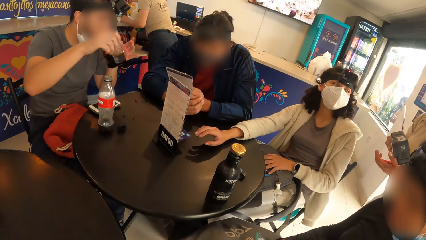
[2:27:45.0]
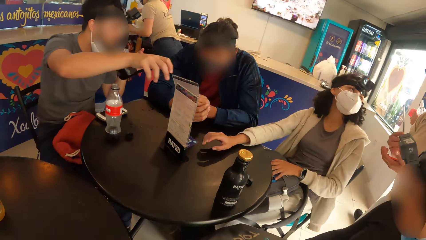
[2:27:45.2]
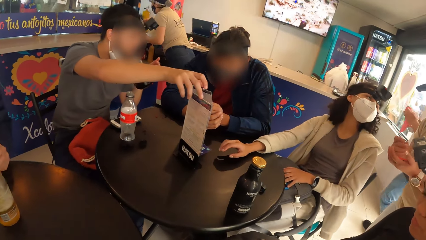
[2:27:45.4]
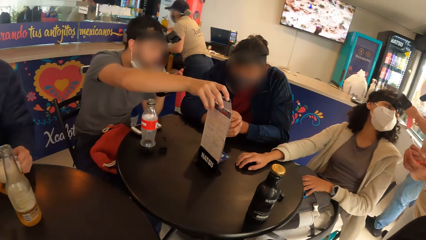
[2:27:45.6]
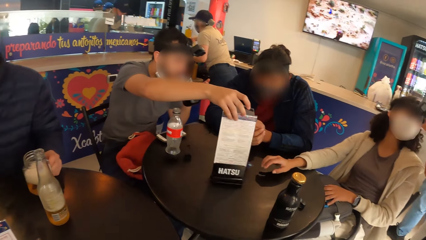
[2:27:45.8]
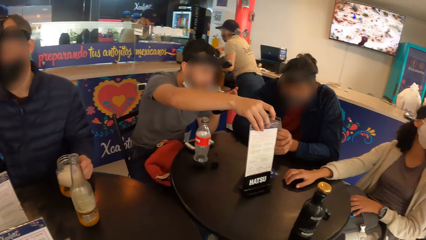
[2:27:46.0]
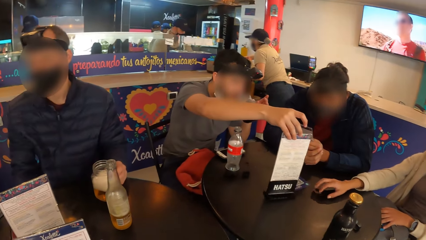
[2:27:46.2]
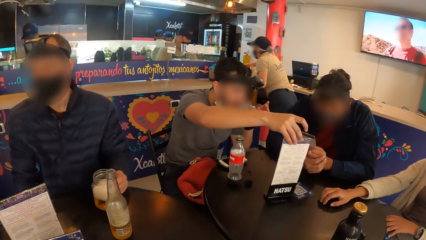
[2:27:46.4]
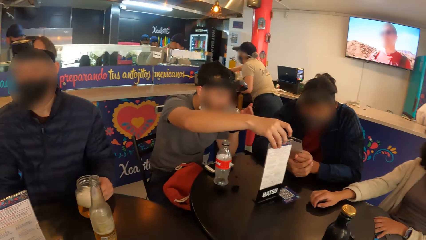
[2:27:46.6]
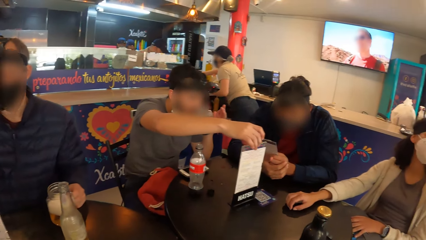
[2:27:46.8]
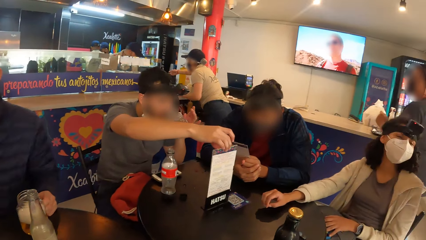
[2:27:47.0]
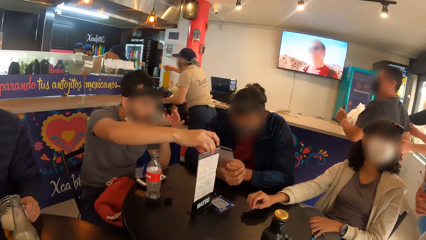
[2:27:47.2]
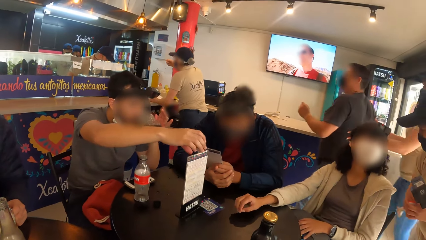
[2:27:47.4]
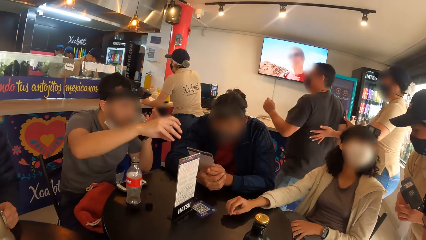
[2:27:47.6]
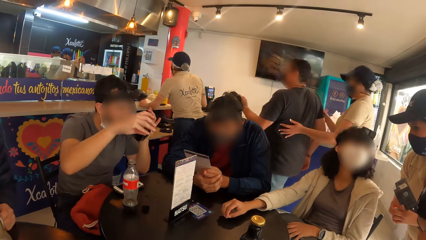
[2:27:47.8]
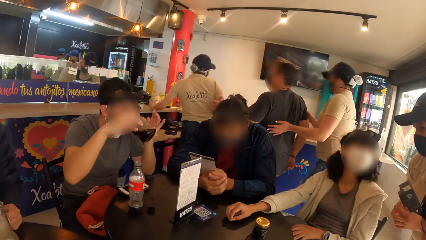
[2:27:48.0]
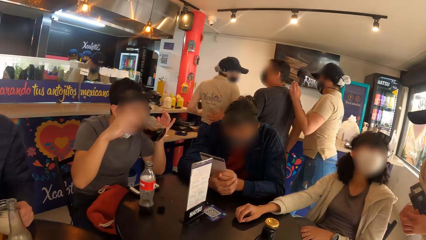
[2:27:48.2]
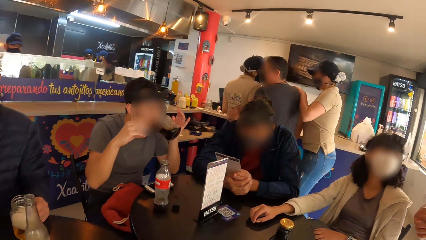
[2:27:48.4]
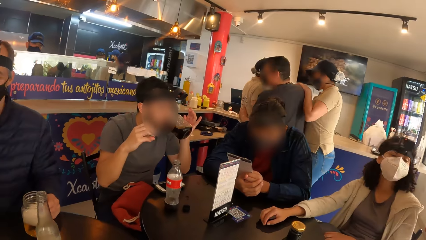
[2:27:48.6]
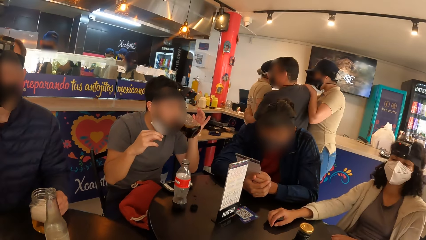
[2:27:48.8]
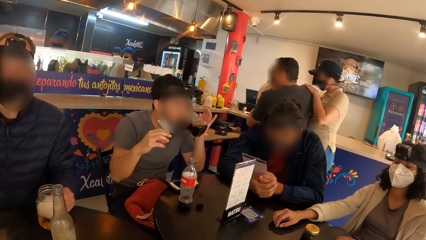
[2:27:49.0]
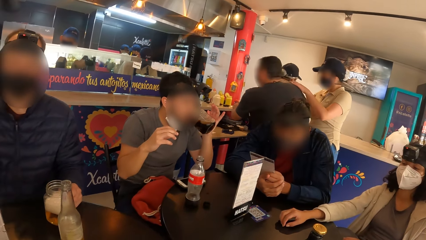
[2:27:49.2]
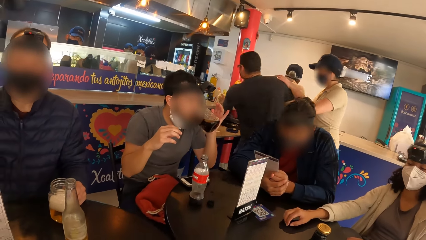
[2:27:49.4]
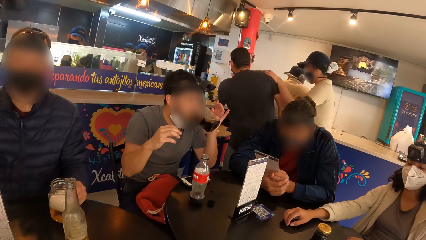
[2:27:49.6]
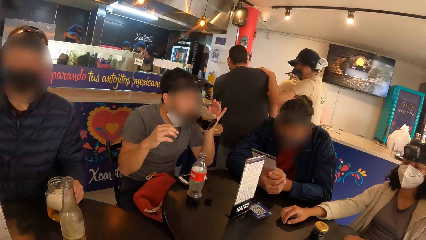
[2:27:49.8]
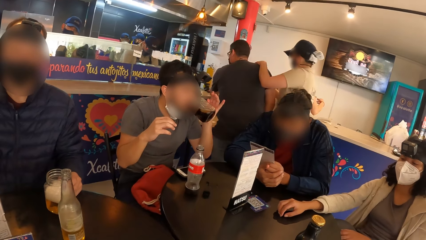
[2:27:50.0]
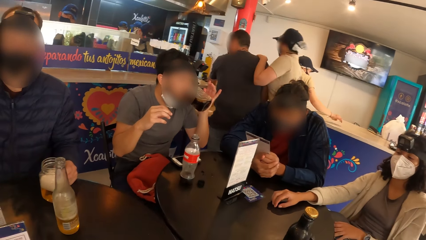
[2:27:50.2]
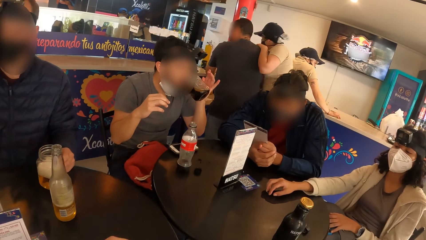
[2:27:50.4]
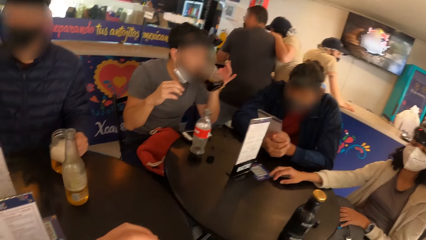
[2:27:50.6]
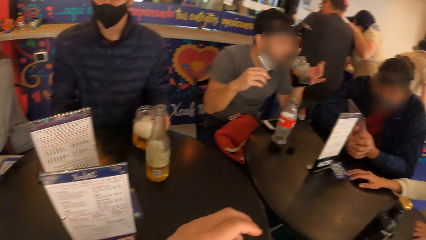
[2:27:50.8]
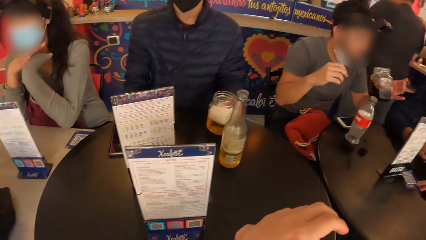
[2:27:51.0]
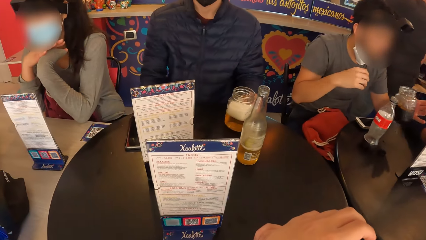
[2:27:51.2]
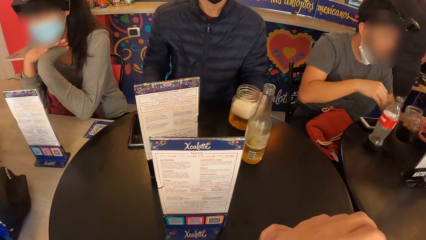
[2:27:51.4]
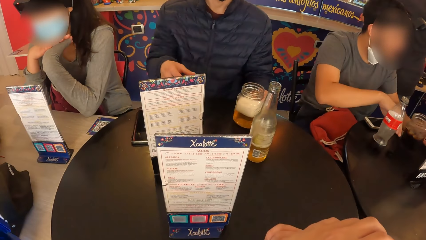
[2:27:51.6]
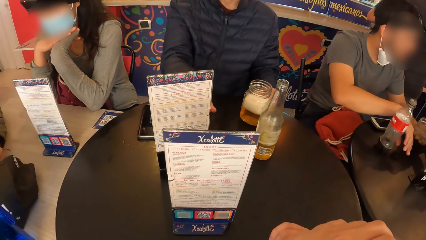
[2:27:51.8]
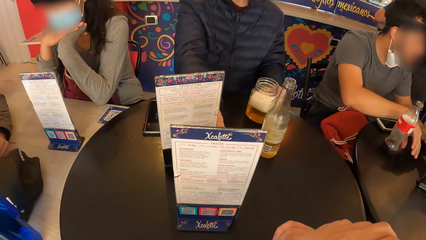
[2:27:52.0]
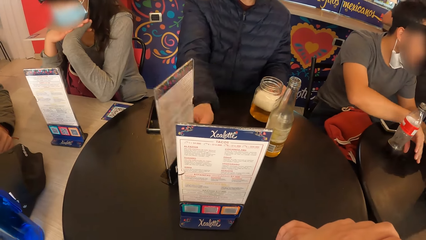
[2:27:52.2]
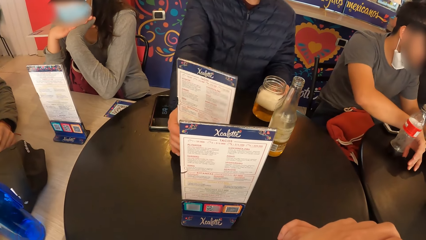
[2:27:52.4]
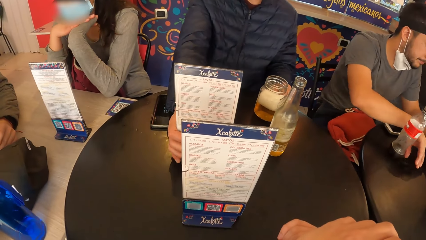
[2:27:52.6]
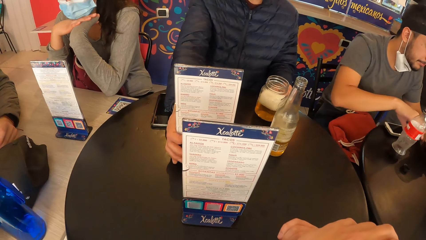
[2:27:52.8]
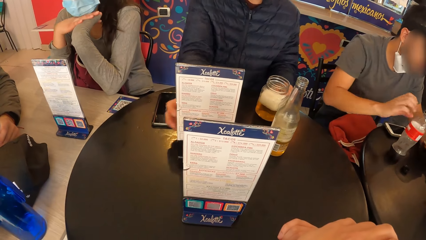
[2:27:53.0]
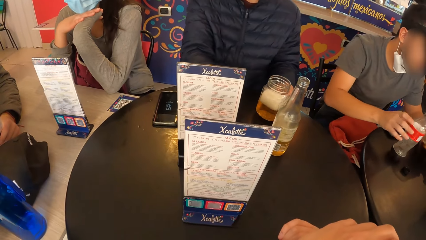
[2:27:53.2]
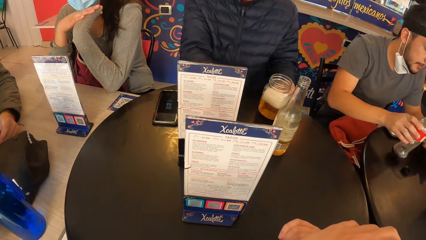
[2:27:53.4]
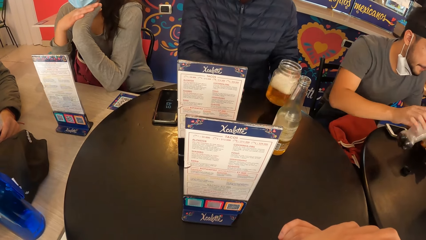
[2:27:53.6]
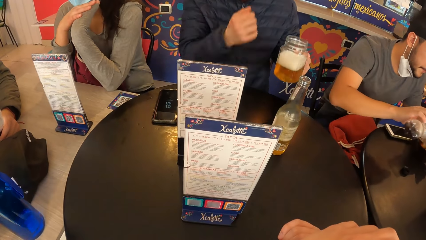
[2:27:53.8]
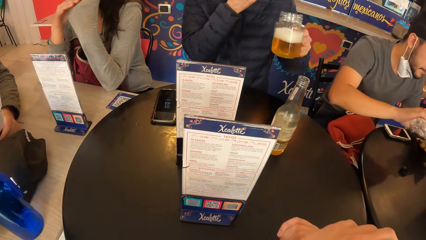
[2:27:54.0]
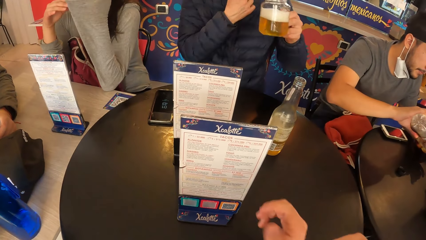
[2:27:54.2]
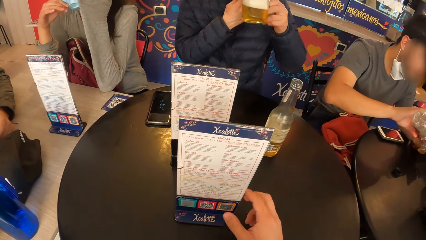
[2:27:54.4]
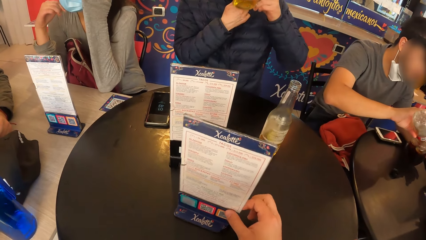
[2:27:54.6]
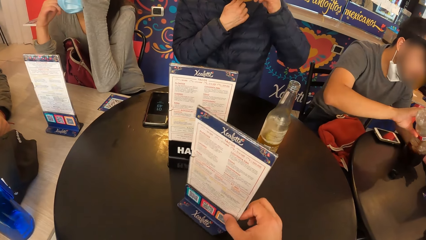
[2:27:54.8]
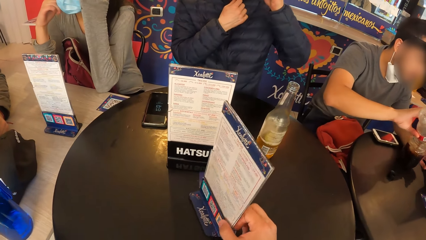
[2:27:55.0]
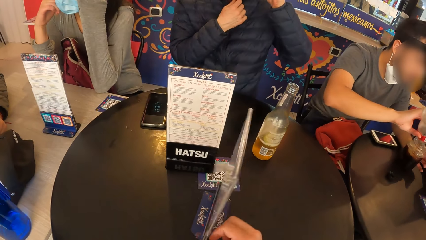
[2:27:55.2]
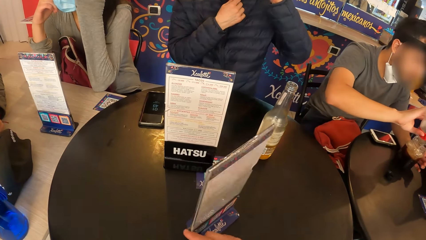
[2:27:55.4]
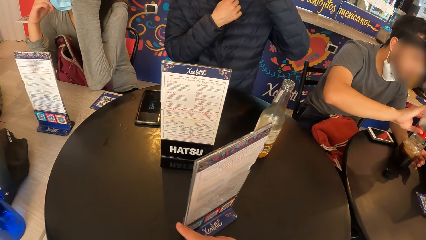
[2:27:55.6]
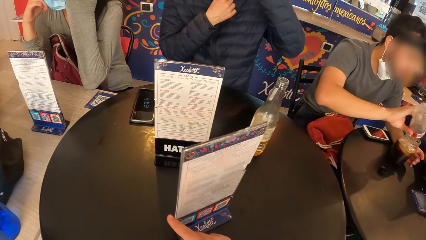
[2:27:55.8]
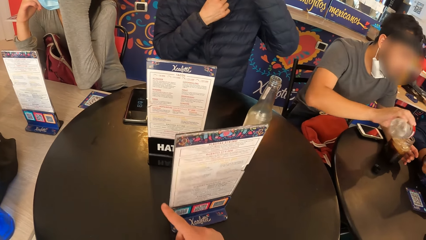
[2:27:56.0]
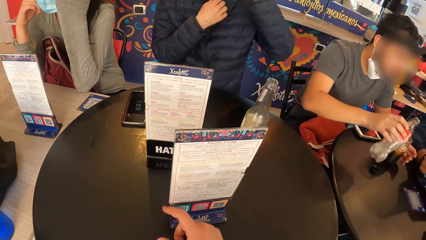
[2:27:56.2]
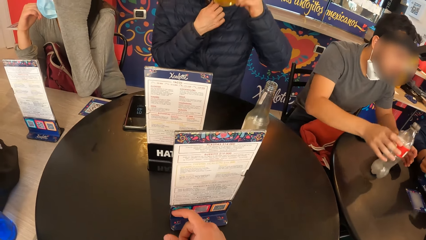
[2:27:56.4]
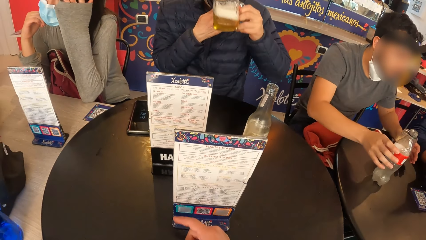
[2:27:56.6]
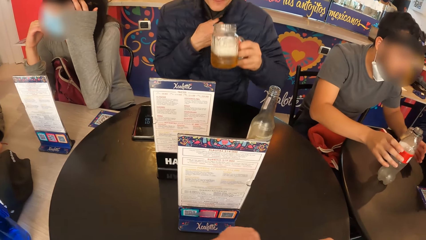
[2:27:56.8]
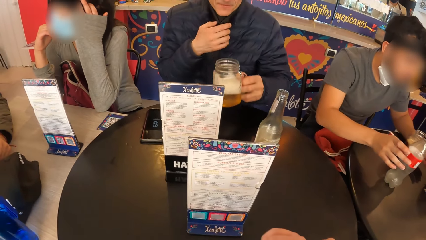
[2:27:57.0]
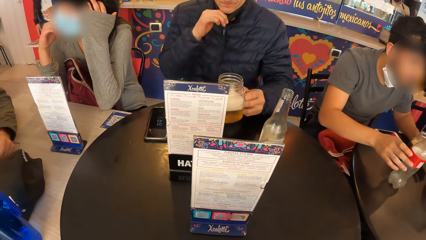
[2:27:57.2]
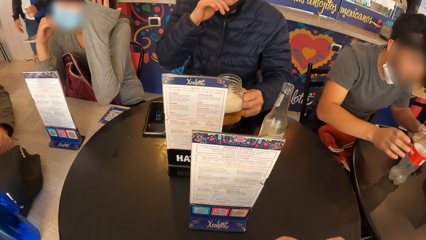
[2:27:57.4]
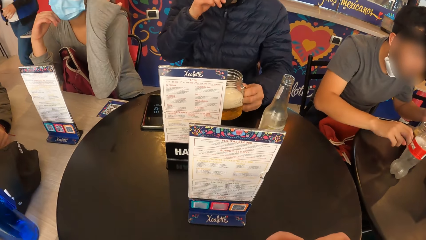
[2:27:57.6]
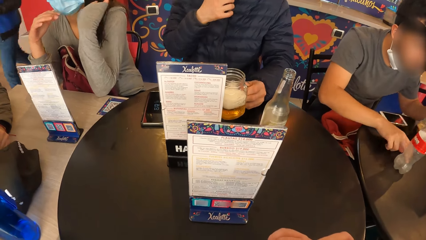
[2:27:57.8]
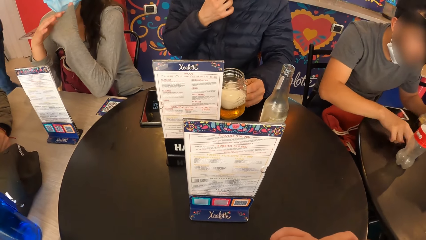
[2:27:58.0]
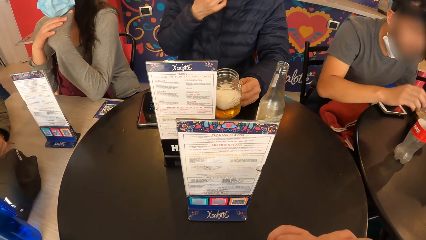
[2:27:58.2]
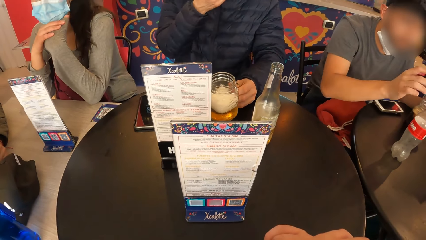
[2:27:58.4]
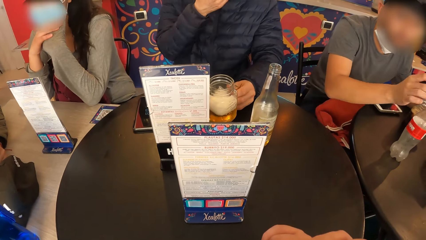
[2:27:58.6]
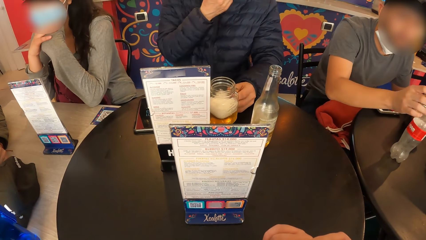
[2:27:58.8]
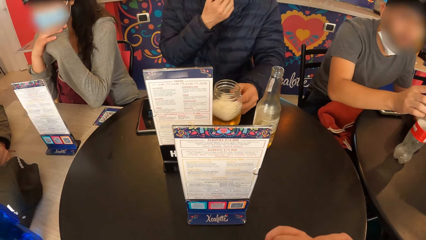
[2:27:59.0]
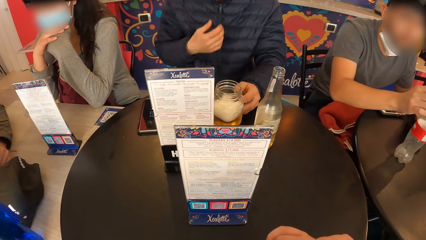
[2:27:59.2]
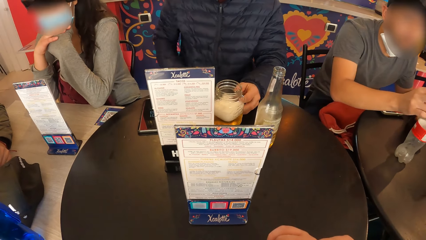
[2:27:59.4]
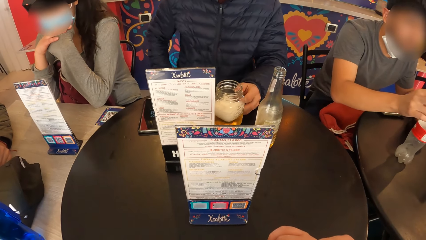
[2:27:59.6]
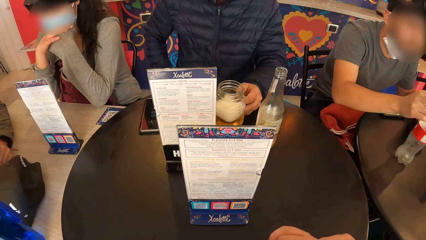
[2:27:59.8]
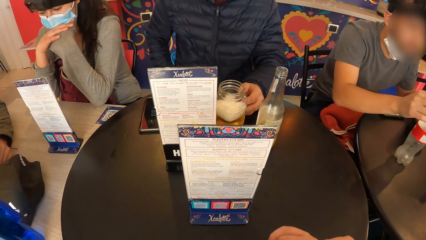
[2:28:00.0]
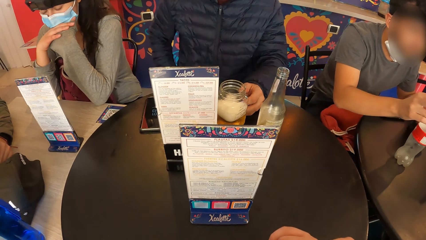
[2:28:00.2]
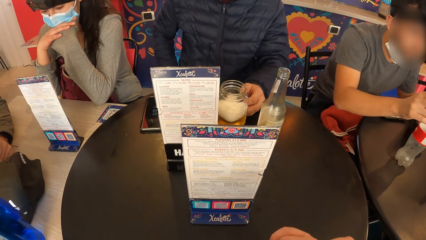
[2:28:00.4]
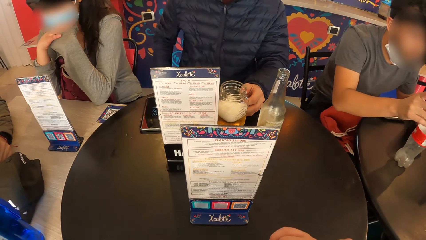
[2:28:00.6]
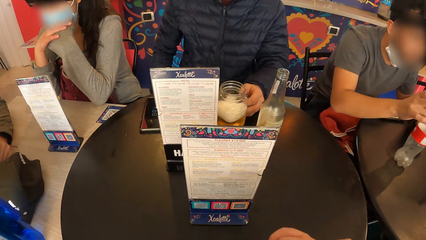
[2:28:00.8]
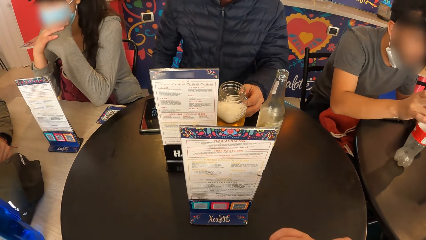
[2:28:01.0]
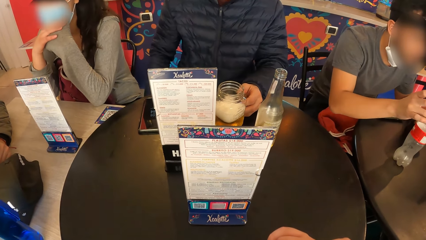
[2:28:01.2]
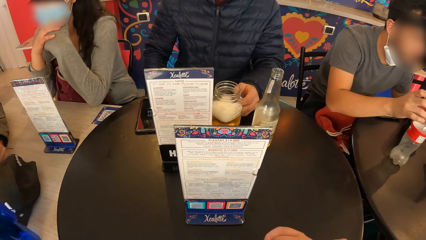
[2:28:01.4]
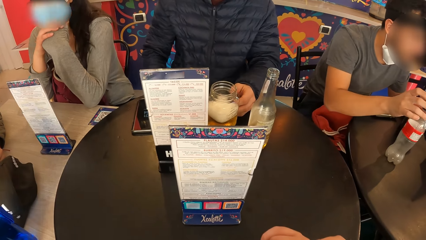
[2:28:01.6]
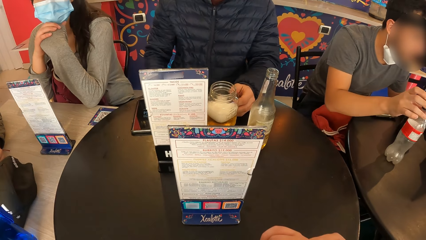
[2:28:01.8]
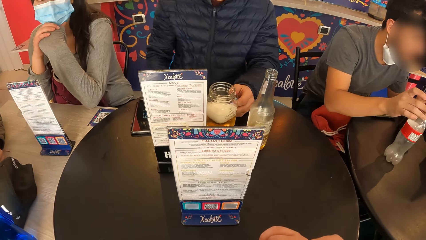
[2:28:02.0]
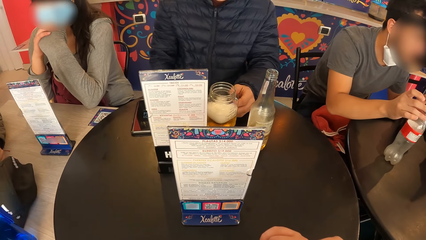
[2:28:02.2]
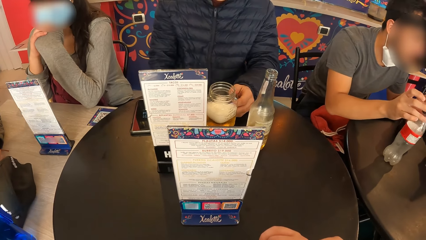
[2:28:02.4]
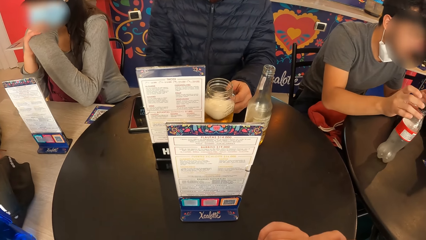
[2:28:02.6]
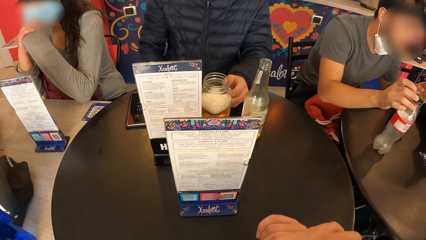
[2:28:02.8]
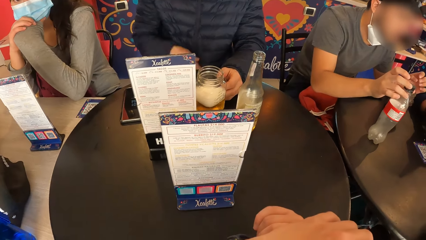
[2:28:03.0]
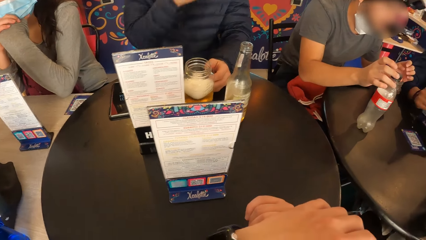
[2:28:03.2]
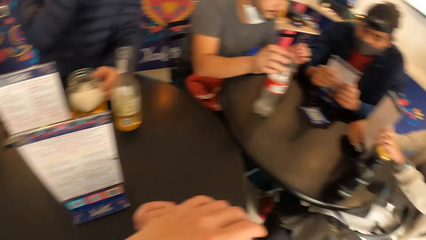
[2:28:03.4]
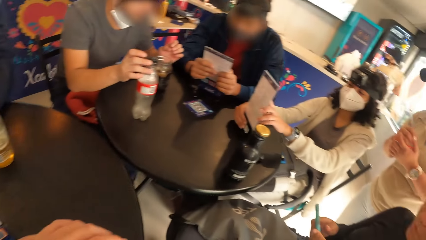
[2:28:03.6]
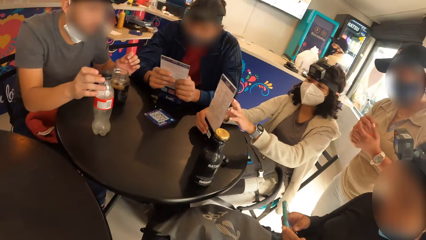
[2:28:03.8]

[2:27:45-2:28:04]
The man moves a table top menu with his right hand. The man places the cup in his left hand on the table. Another man moves a table top menu with his right hand. The first man picks a bottle from the table with his right hand. The other man picks a cup from the table with his left hand. The camera wearer turns the menu on the table. He moves the table top menu on the table with his right hand. The first man pours drink from the bottle in his right hand into the cup on the table and places the bottle in his right hand on the table. The other man places the cup in his left hand on the table.
